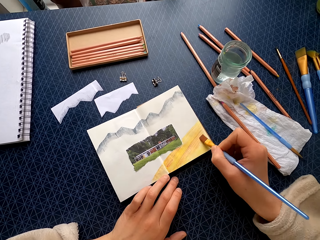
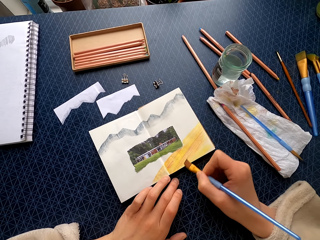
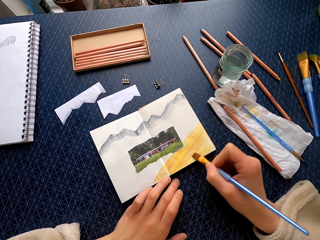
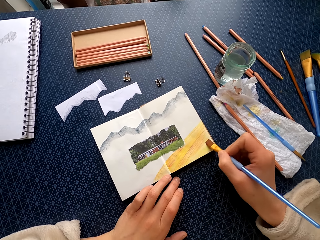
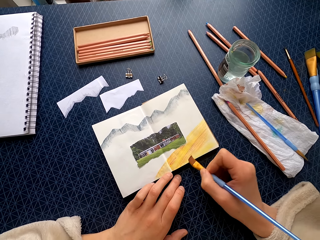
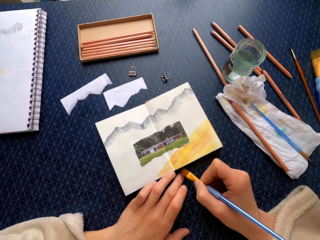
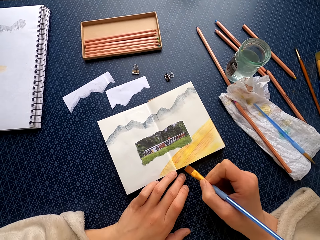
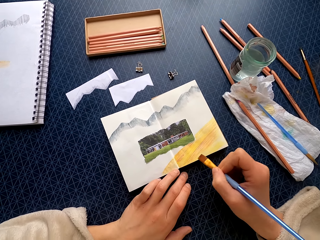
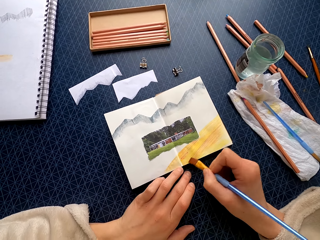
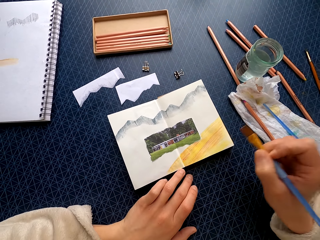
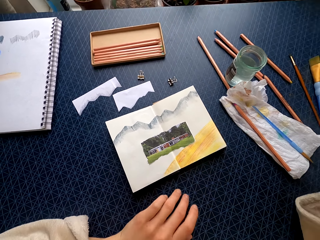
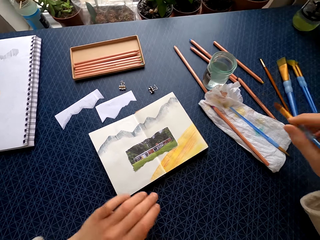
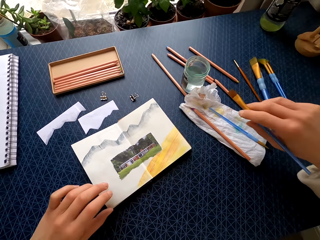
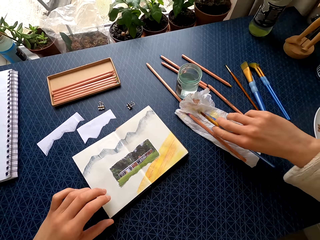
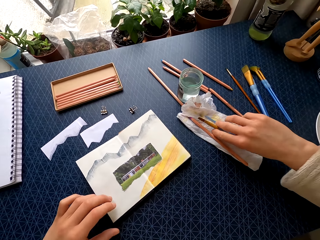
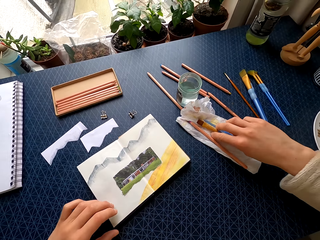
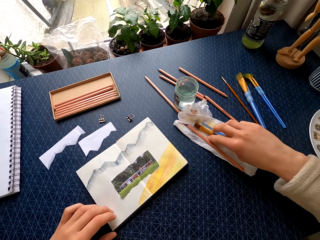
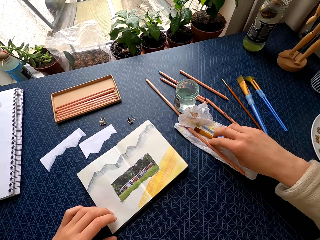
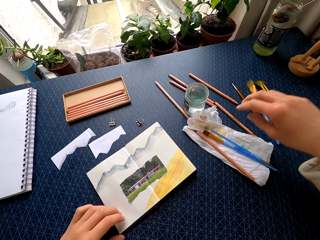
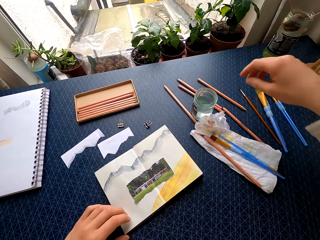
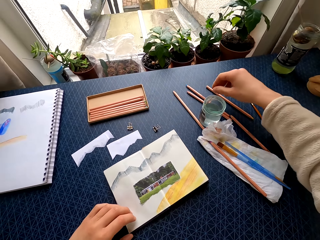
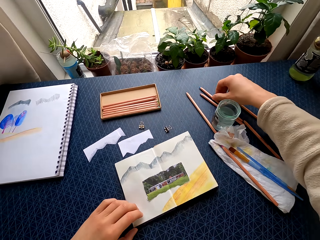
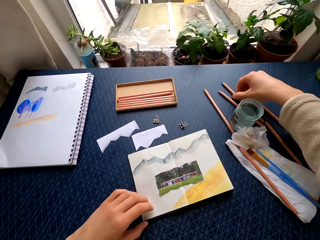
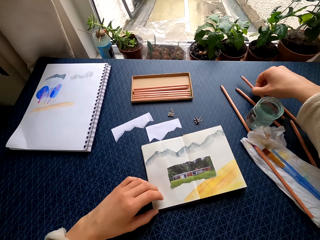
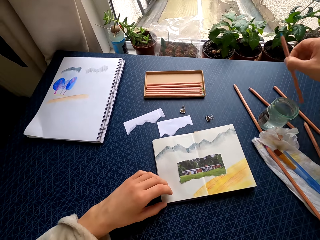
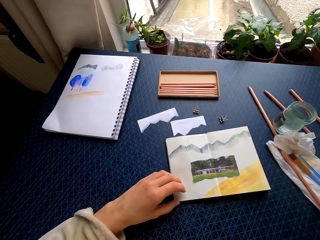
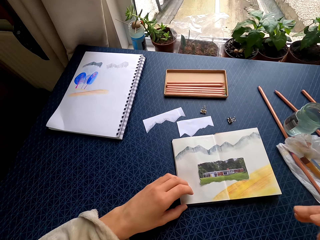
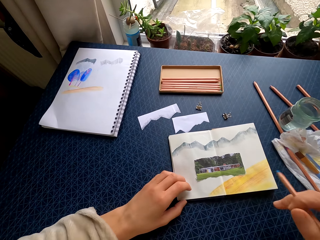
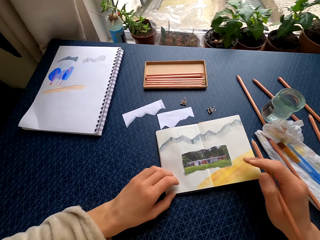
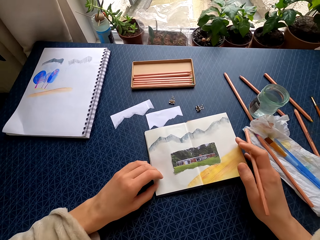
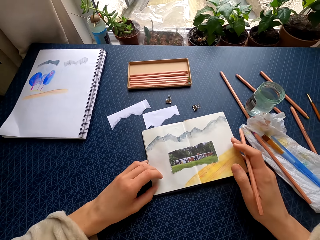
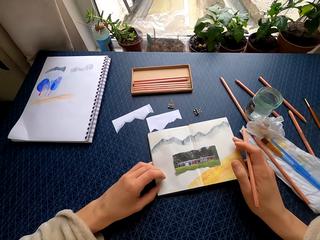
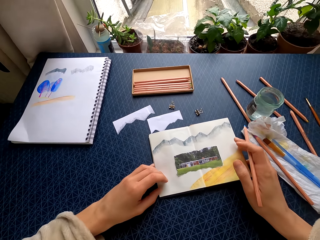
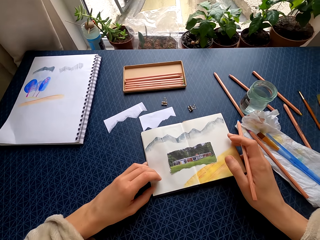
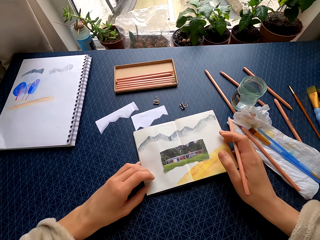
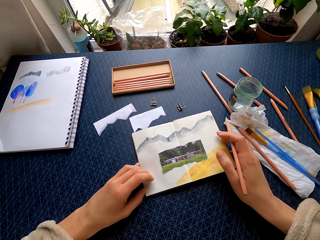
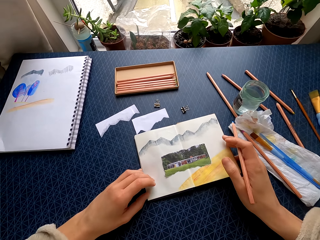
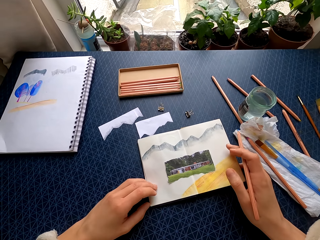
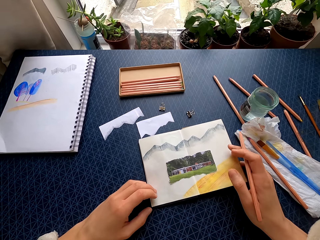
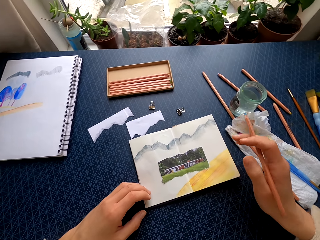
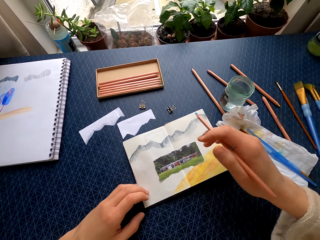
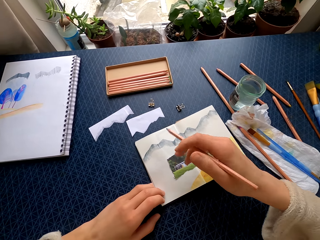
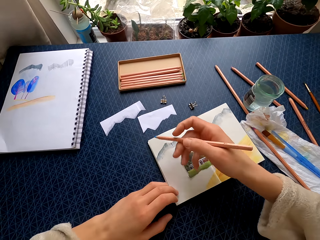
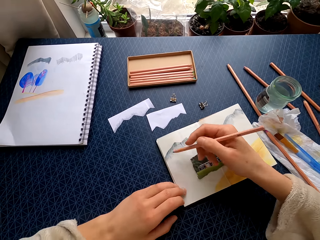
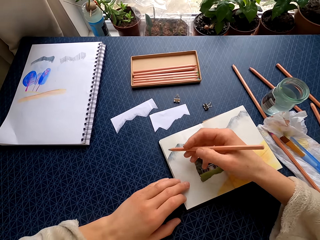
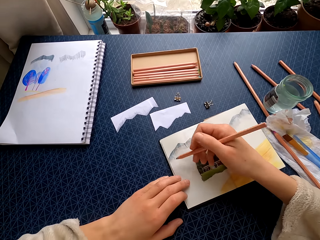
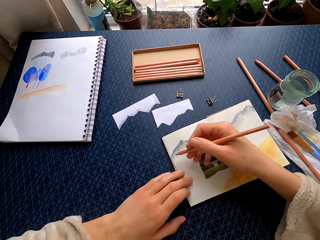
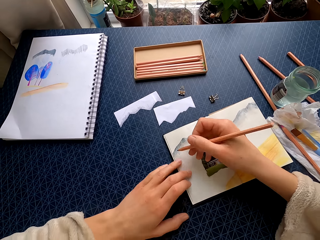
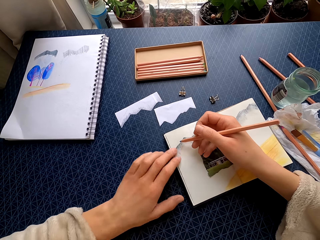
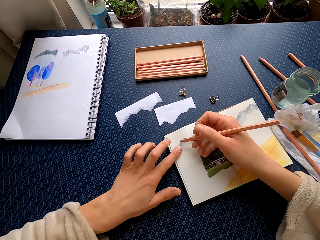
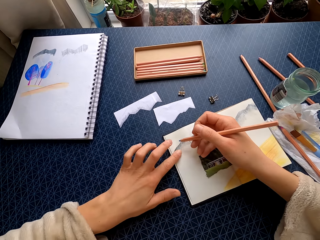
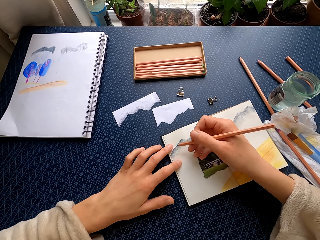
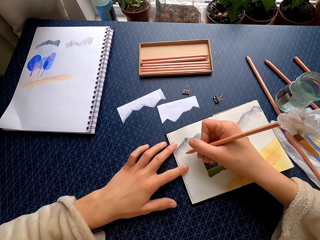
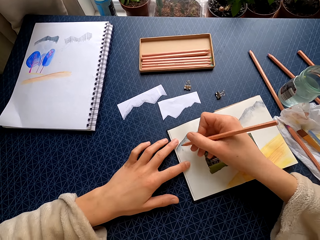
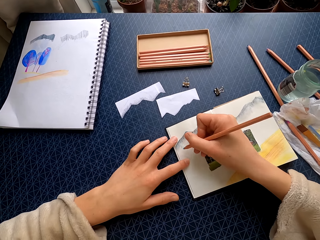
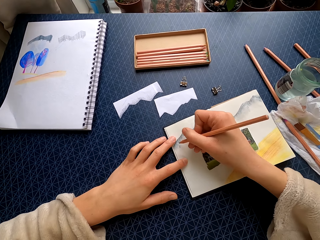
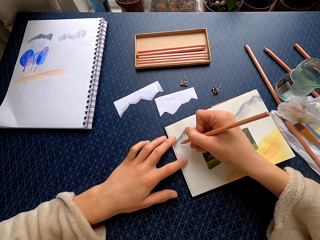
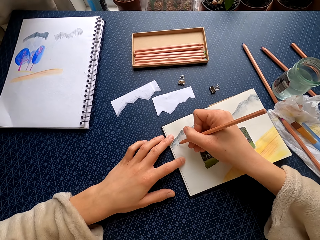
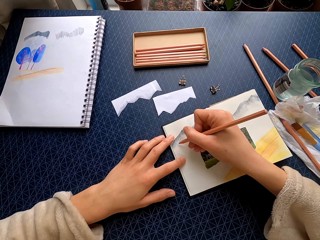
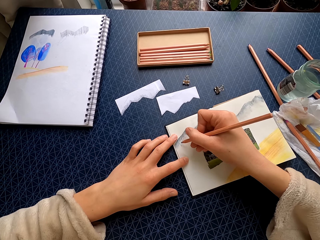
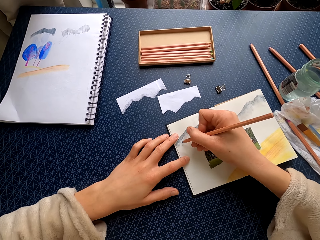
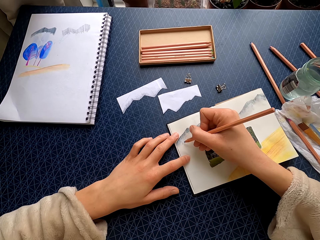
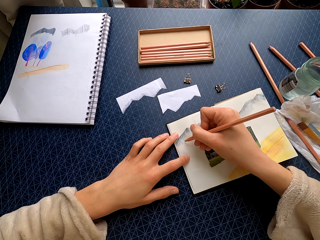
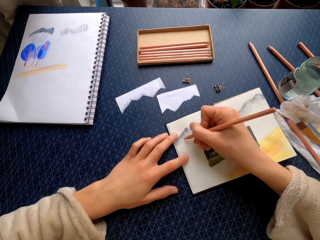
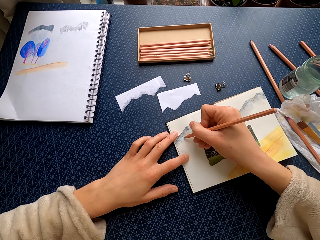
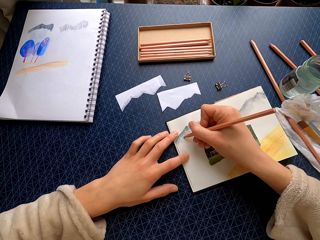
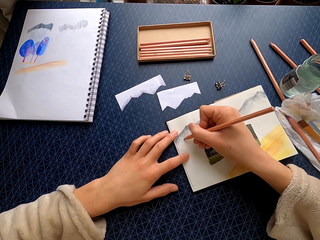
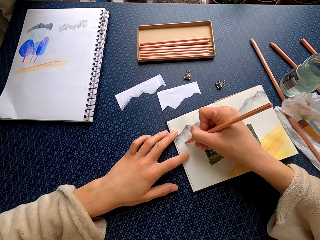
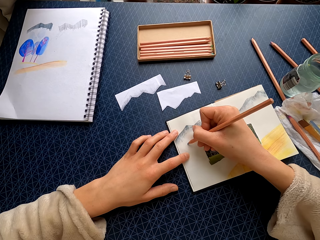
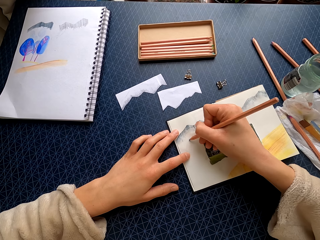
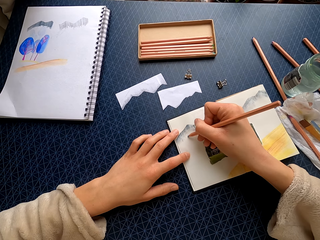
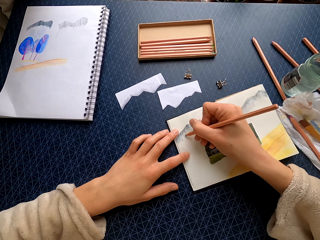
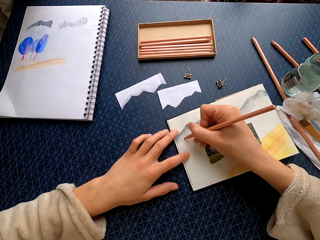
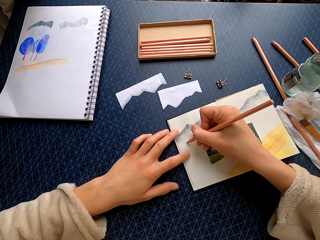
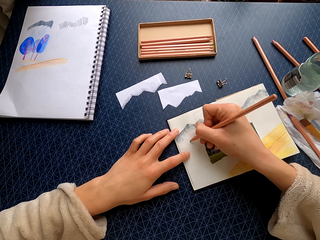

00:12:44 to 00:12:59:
The camera wearer places the paint brush on the paper towel. She picks up the colored pencil on the table. She moves the book with her left hand. She moves her left hand on the book. She holds the book with her left hand and draws on the book with the colored pencil.

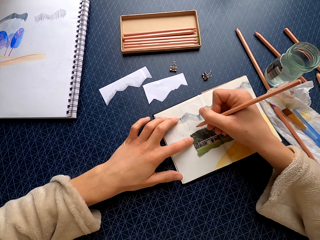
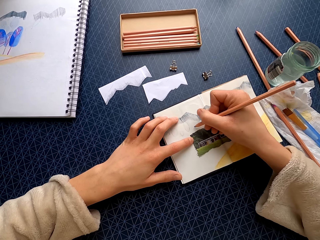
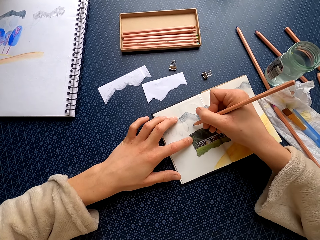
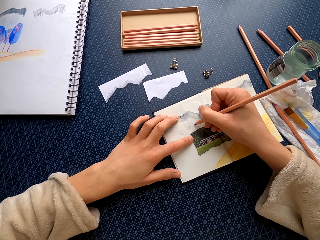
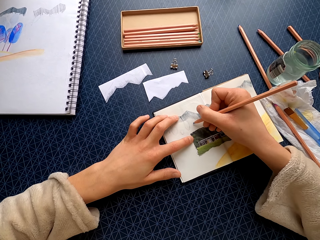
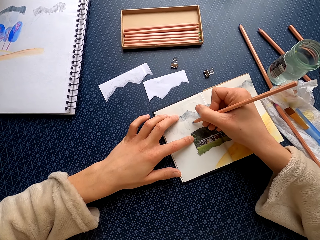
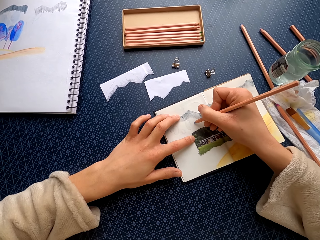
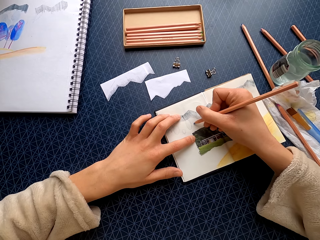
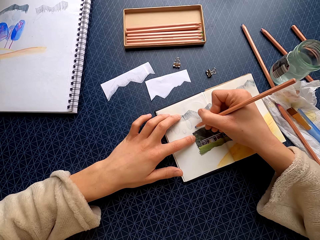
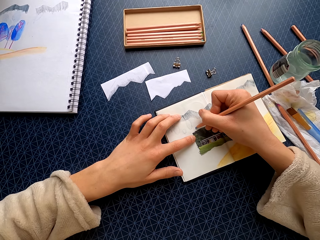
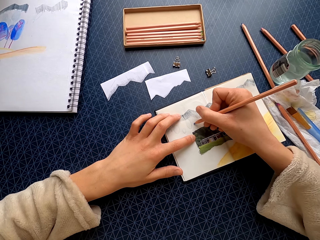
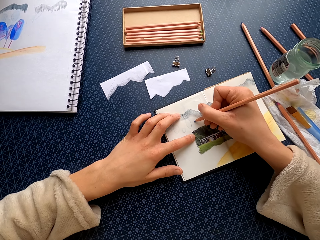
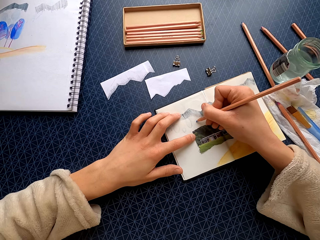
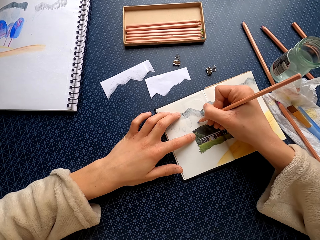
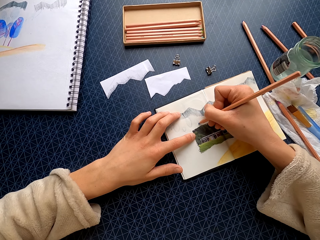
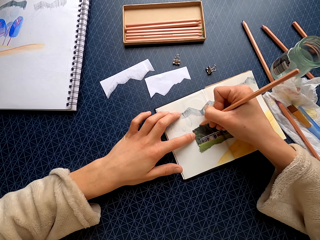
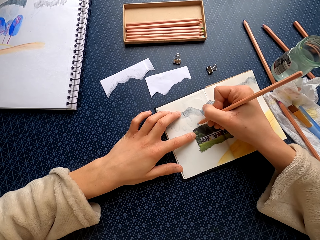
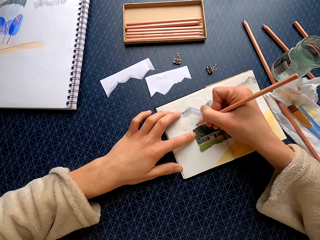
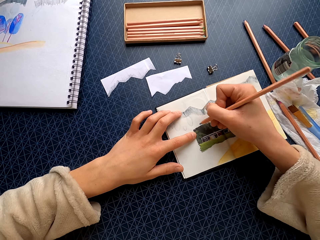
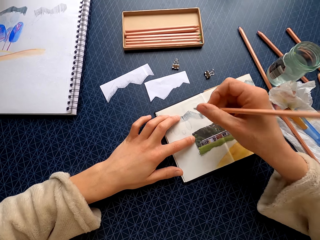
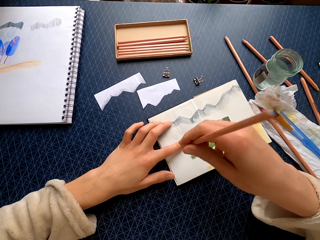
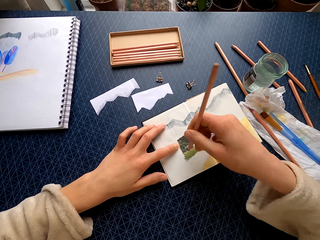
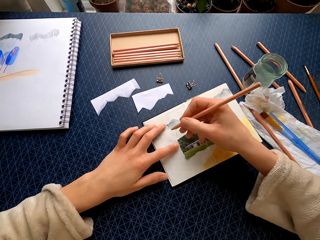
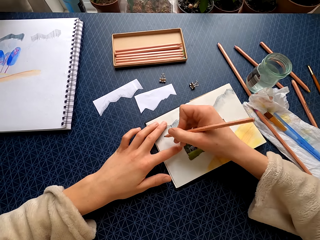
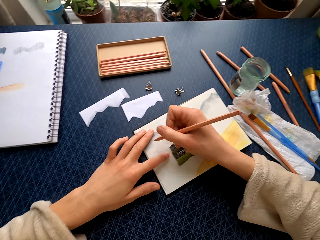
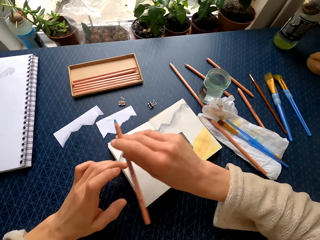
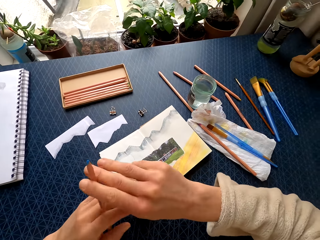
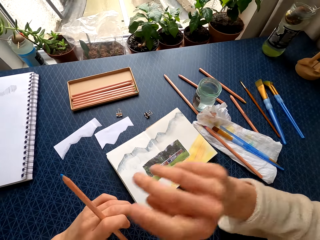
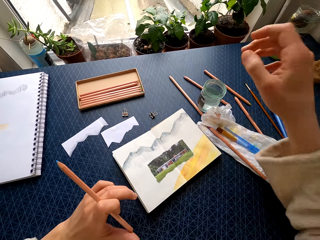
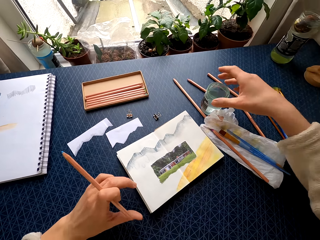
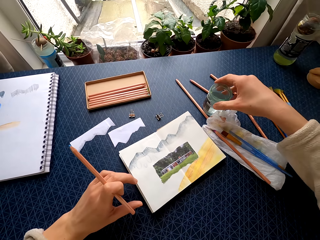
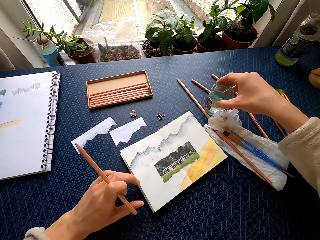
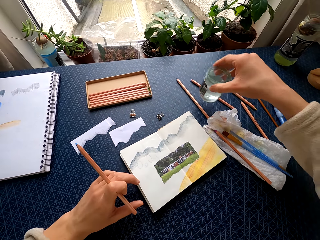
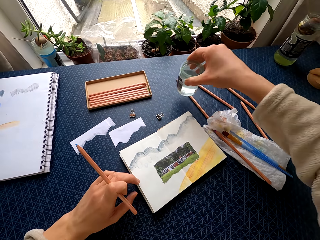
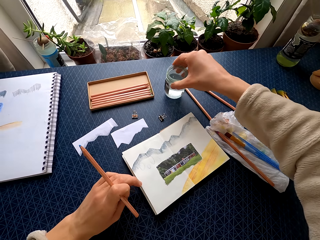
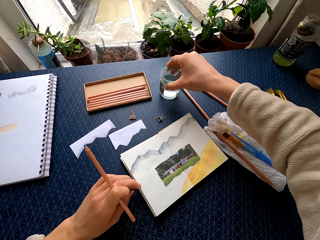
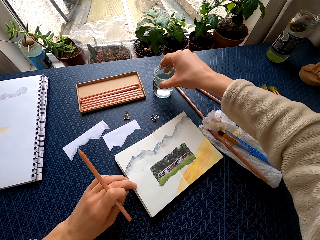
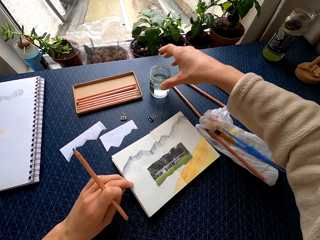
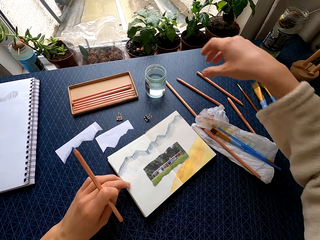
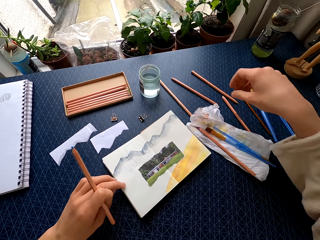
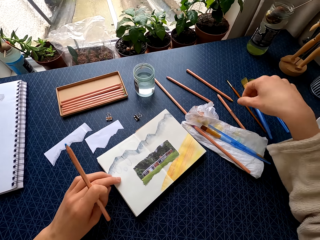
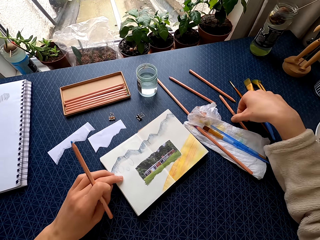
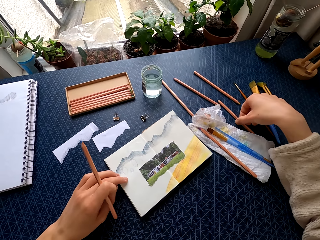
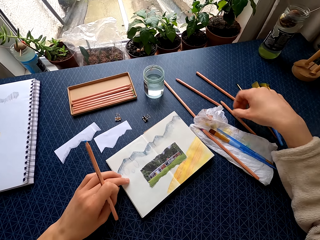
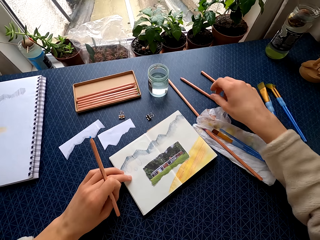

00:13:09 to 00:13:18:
The camera wearer holds the pencil in her left hand. She picks up the glass jar. She places the jar on the table. She touches the colored pencil on the table.
